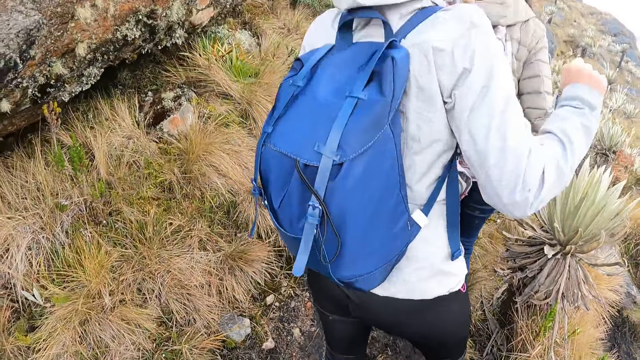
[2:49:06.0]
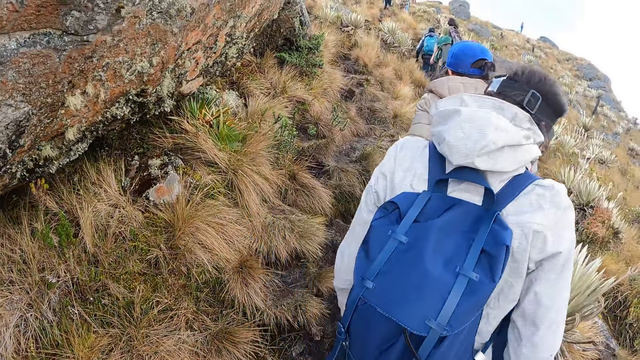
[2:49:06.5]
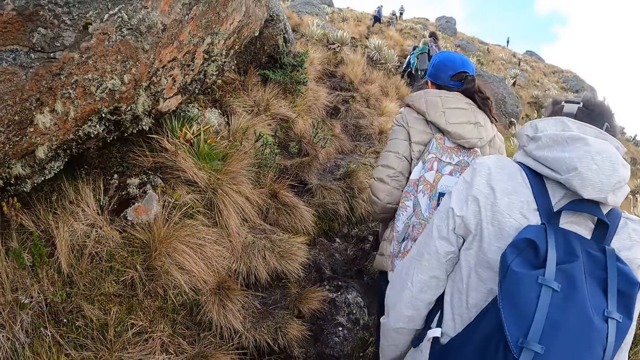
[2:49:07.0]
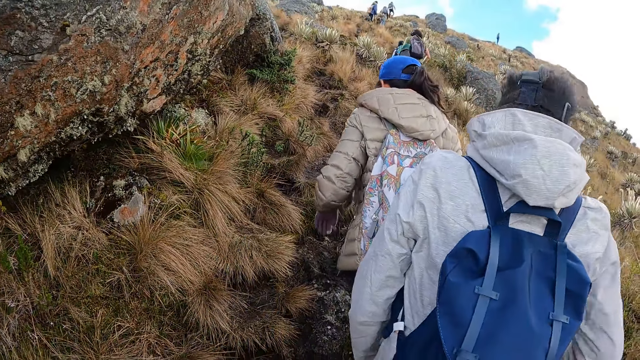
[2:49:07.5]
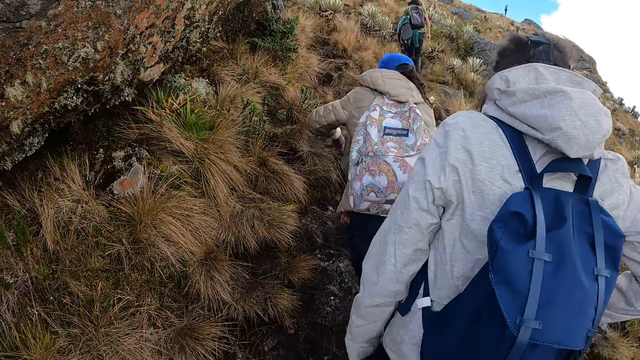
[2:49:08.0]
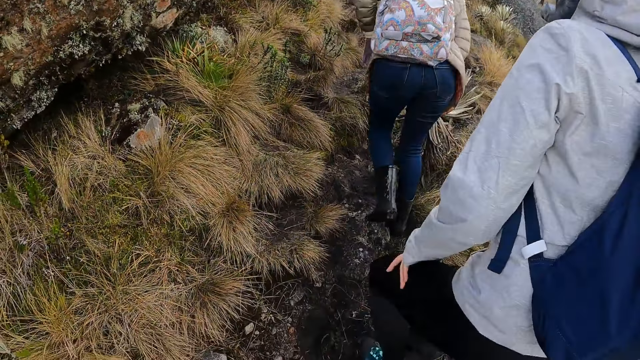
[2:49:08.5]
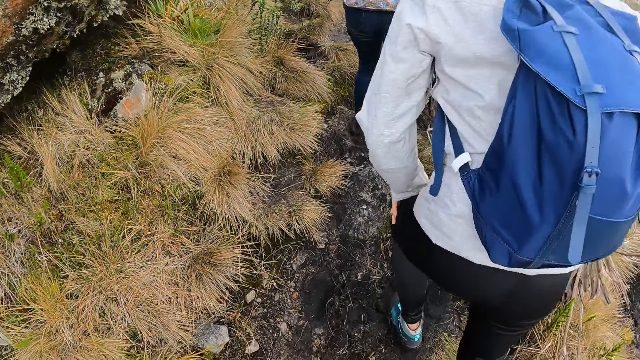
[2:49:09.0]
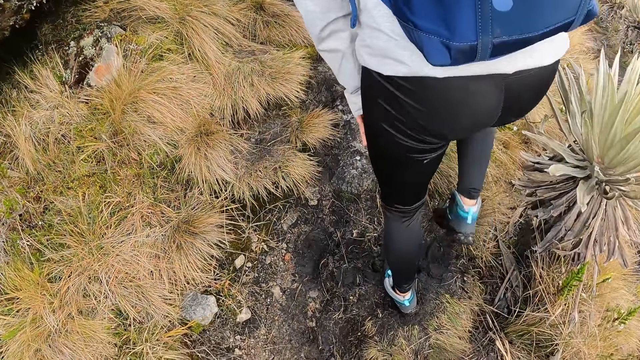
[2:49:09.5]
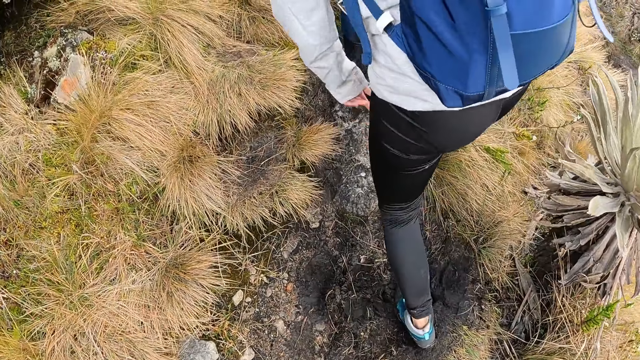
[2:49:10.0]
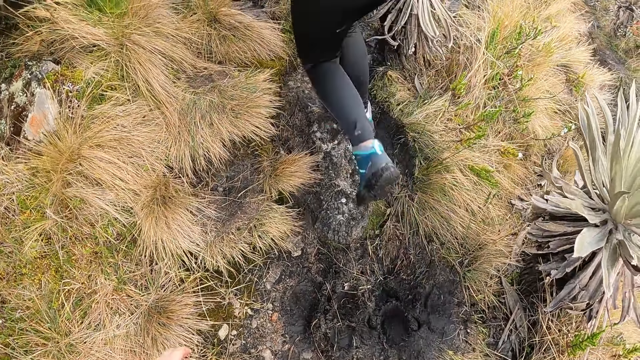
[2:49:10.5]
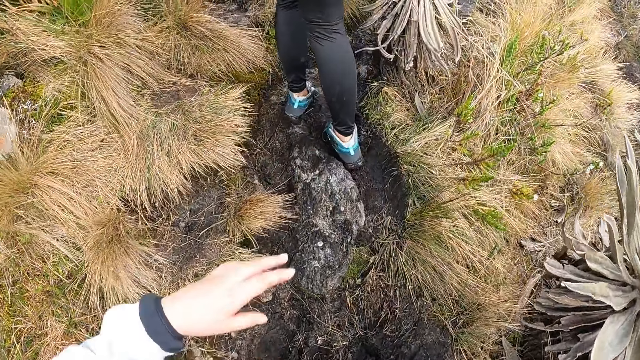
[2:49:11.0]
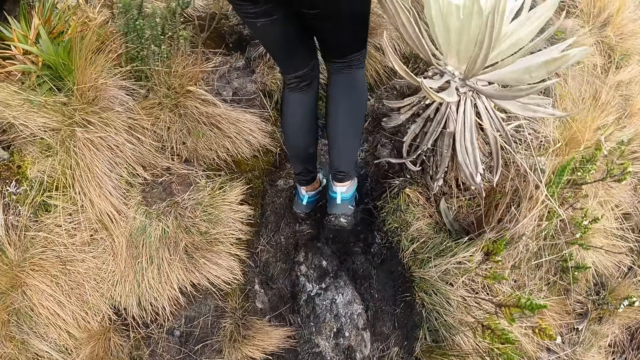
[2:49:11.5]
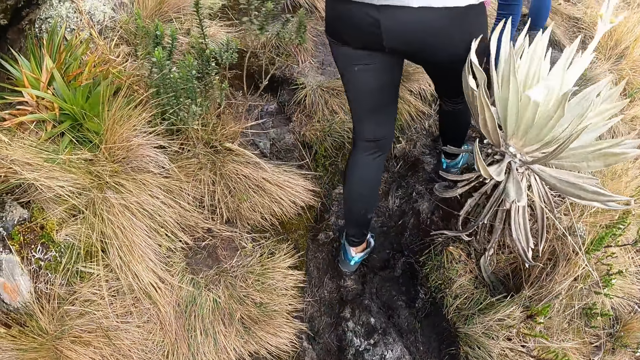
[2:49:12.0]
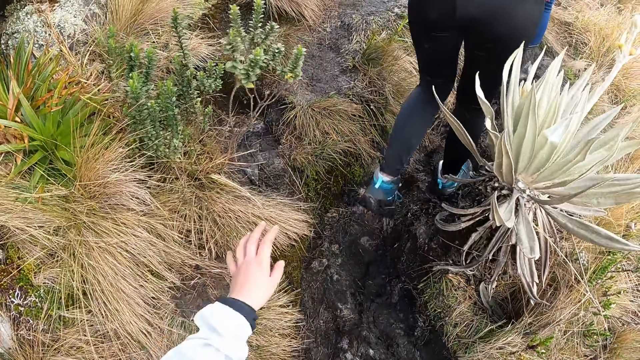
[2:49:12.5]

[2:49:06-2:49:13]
A man dances. The camera wearer walks on the field.

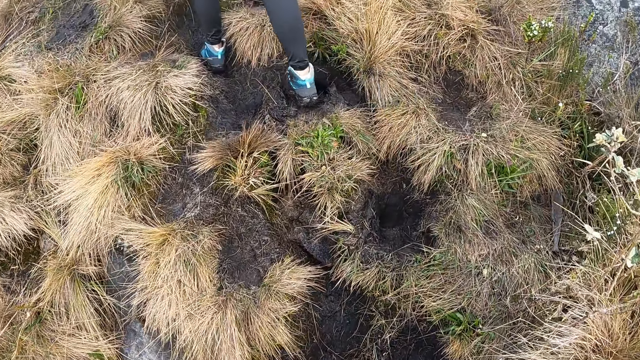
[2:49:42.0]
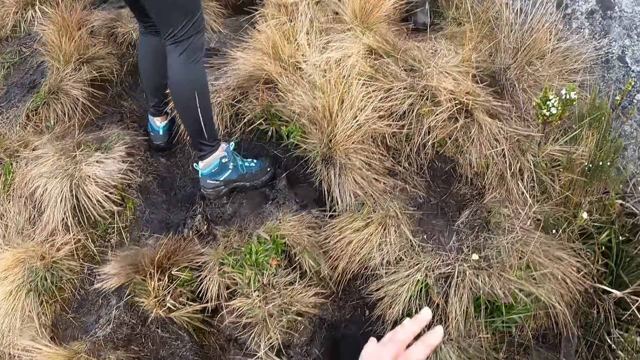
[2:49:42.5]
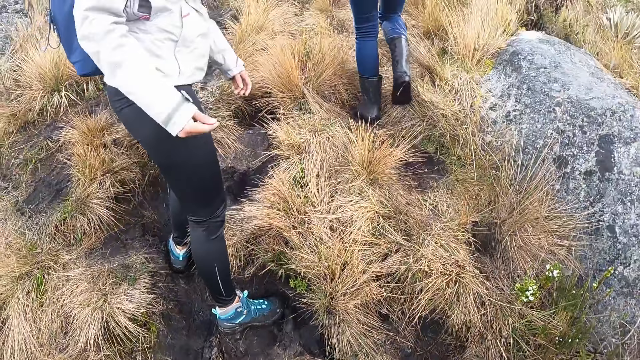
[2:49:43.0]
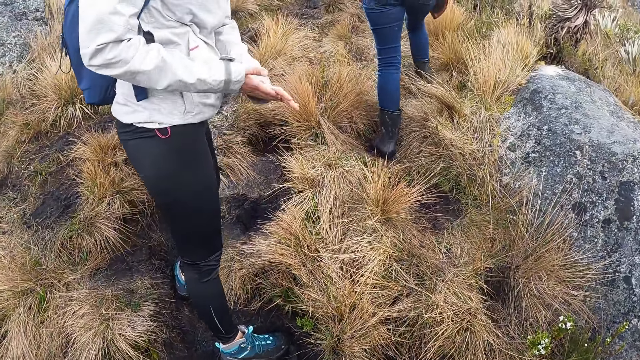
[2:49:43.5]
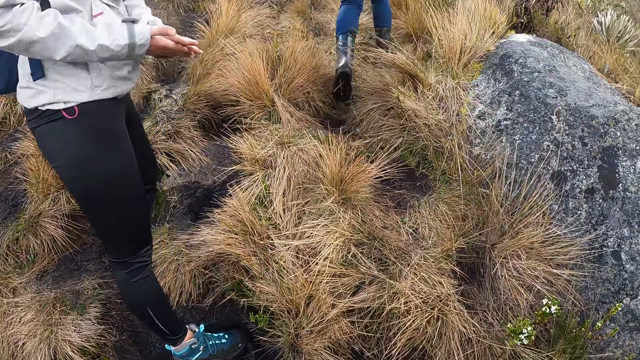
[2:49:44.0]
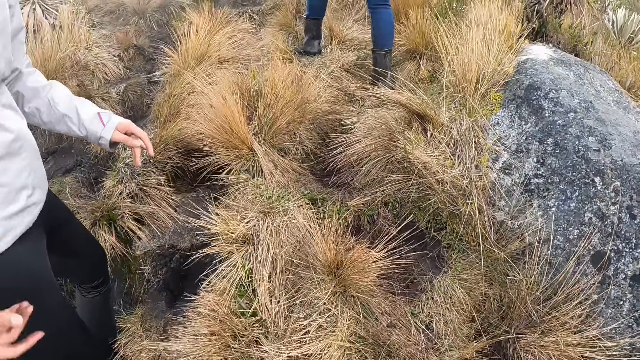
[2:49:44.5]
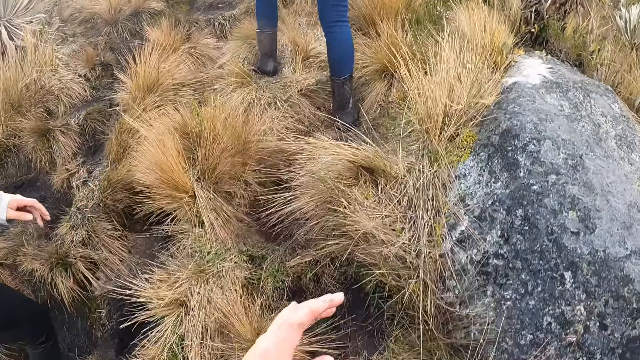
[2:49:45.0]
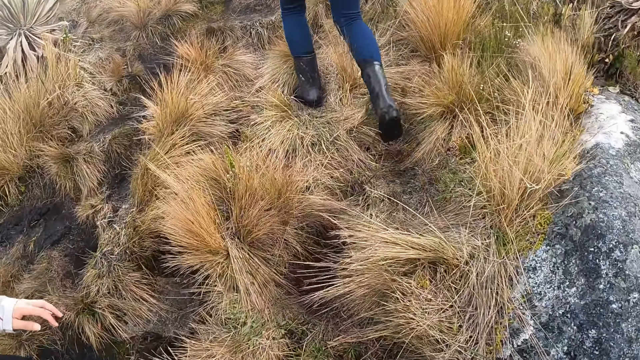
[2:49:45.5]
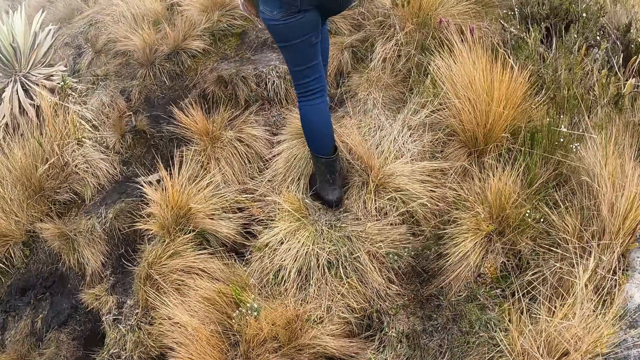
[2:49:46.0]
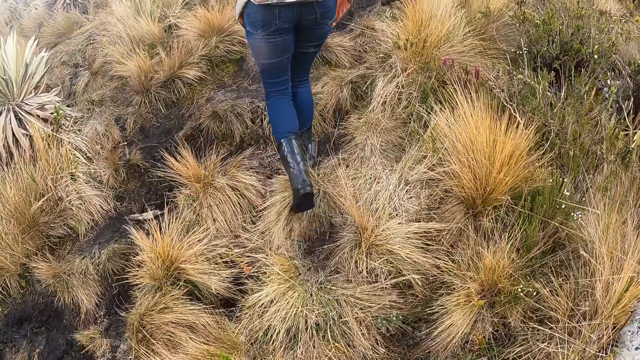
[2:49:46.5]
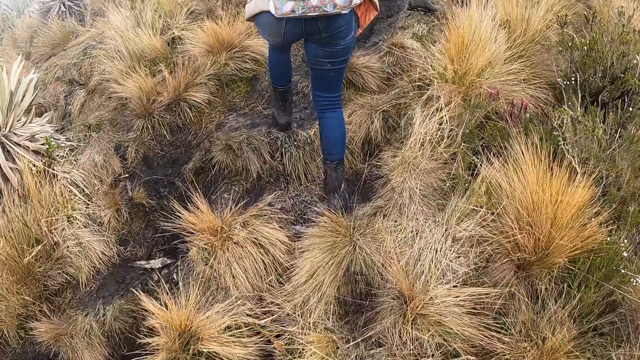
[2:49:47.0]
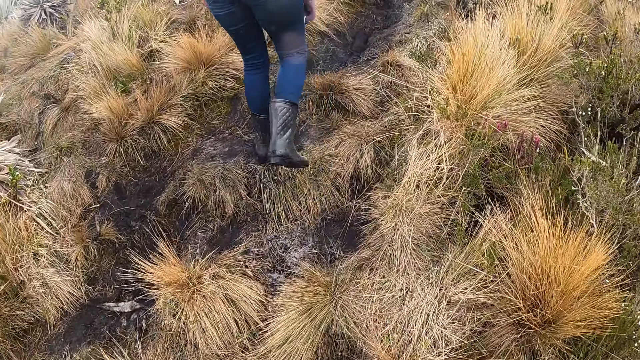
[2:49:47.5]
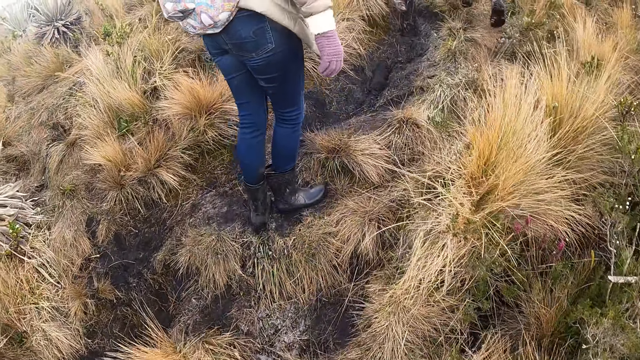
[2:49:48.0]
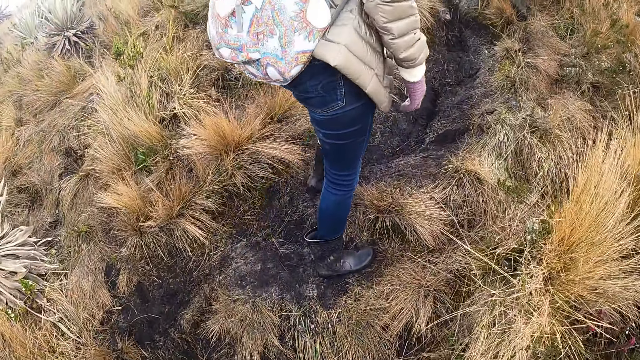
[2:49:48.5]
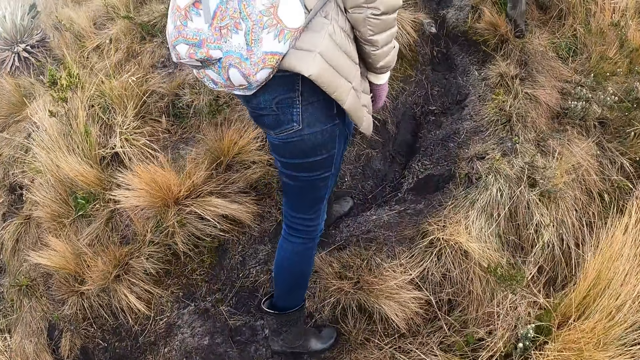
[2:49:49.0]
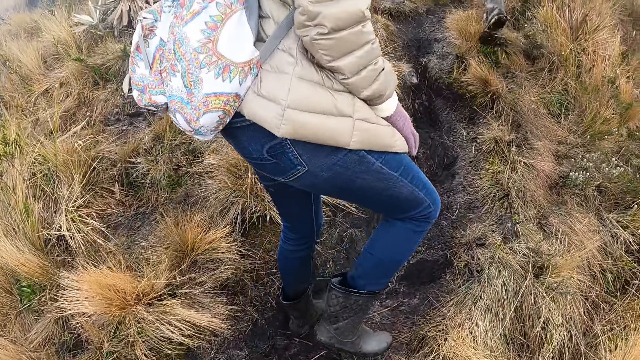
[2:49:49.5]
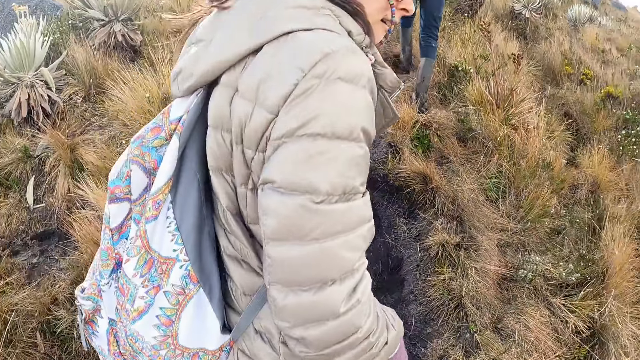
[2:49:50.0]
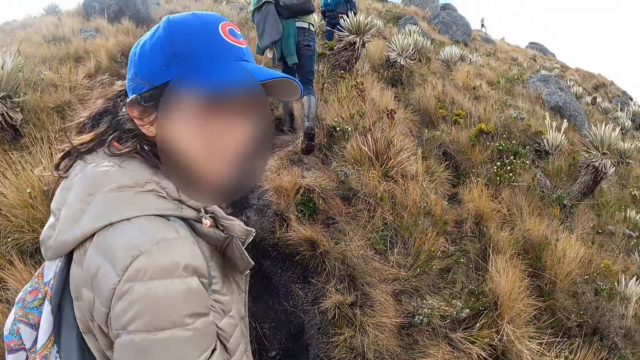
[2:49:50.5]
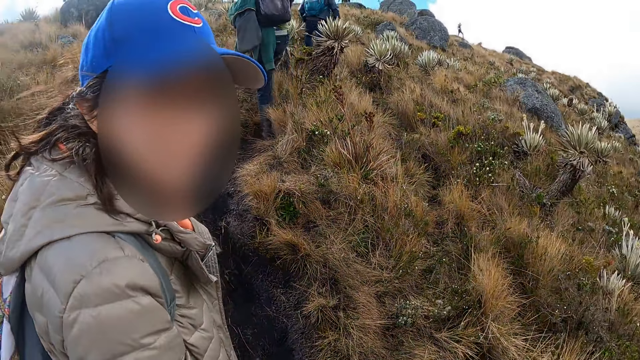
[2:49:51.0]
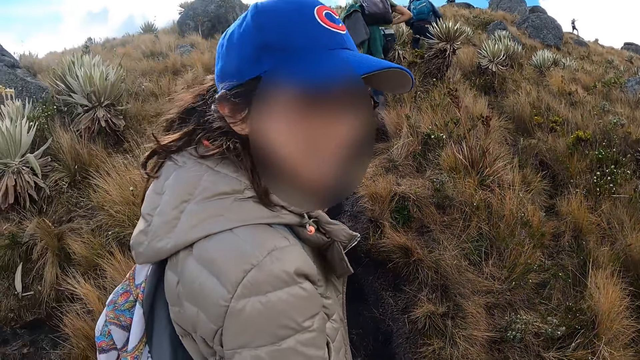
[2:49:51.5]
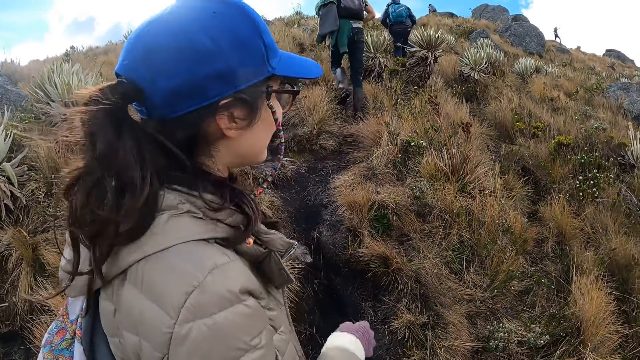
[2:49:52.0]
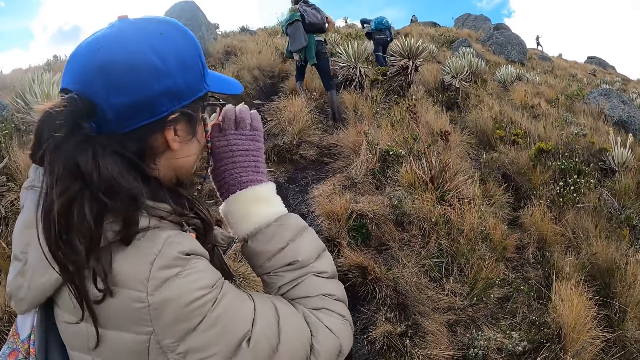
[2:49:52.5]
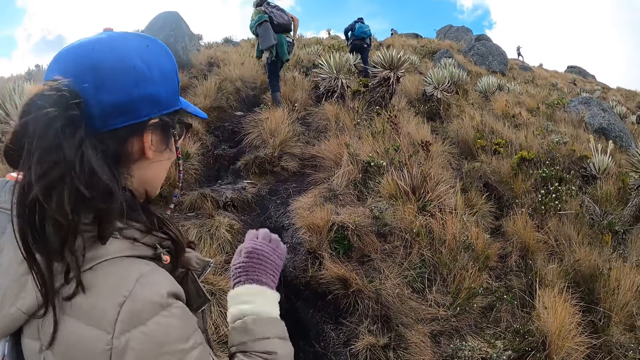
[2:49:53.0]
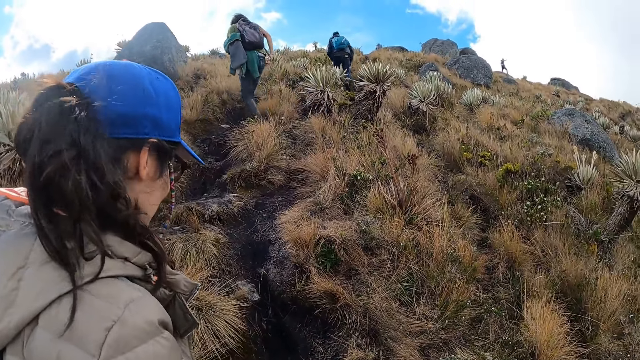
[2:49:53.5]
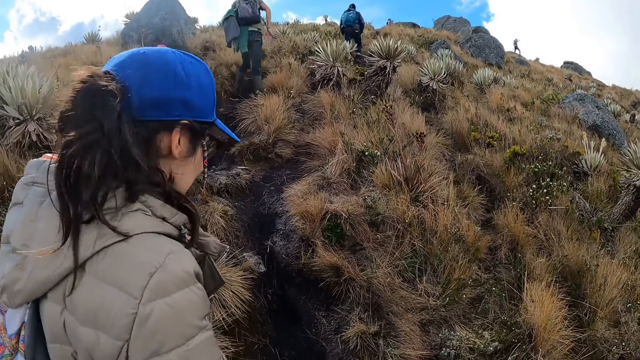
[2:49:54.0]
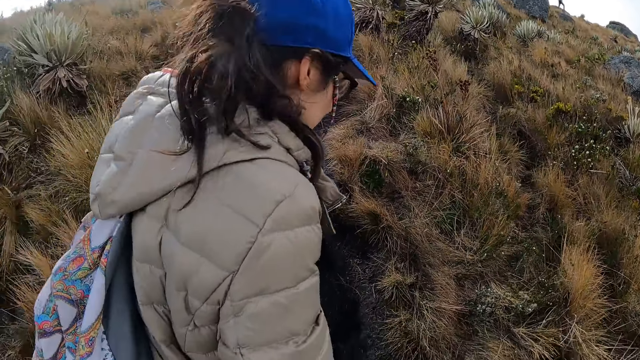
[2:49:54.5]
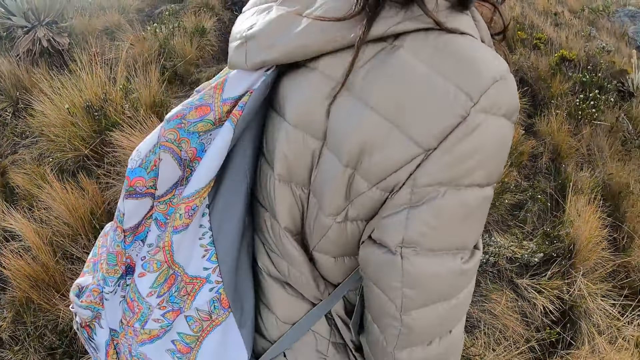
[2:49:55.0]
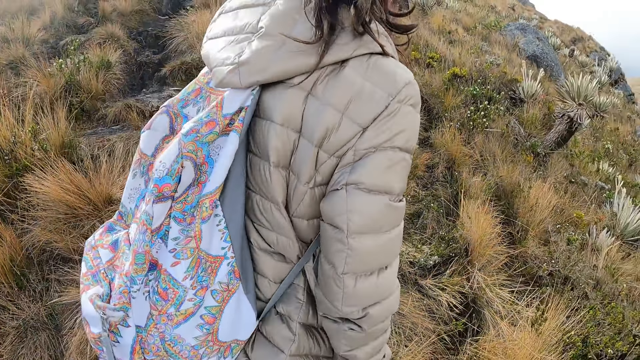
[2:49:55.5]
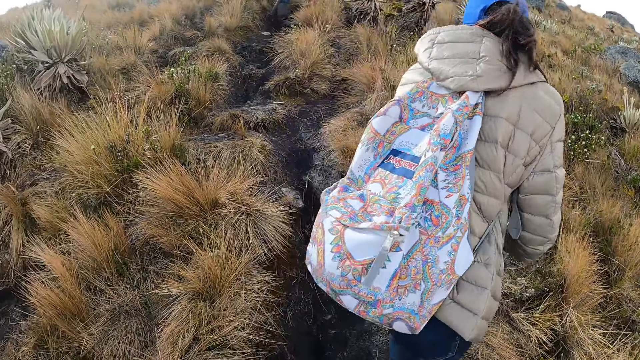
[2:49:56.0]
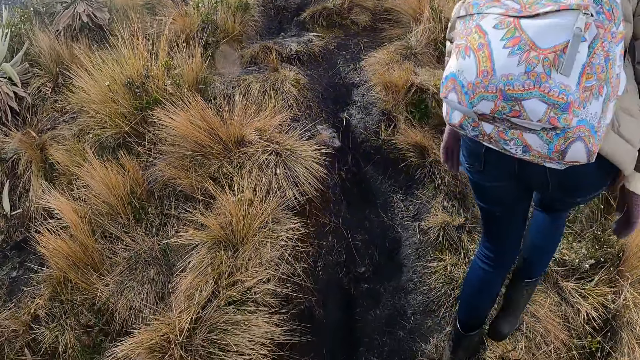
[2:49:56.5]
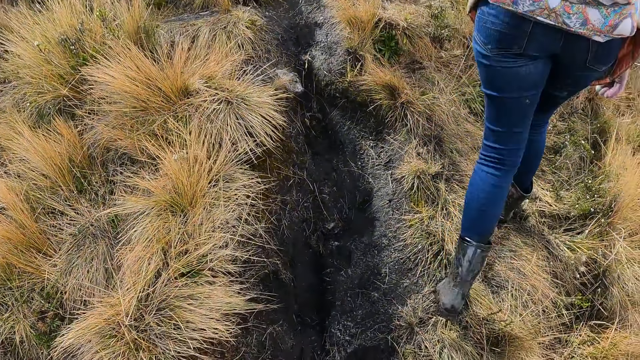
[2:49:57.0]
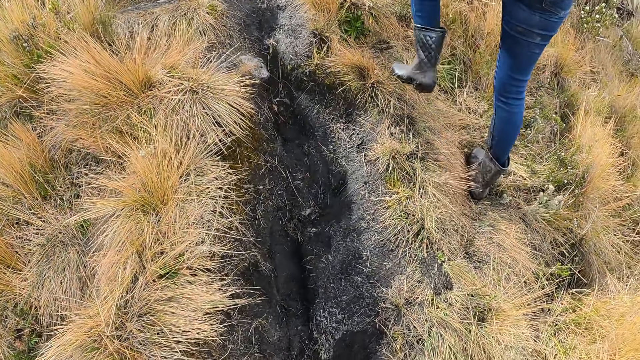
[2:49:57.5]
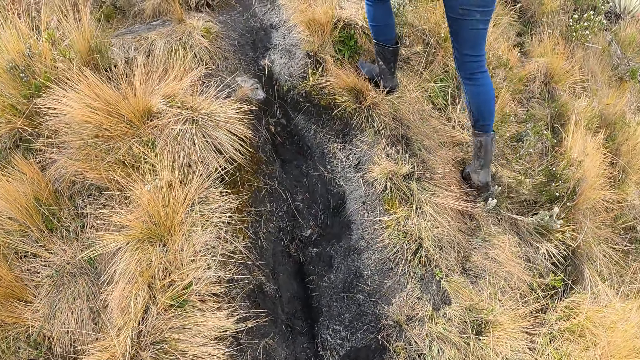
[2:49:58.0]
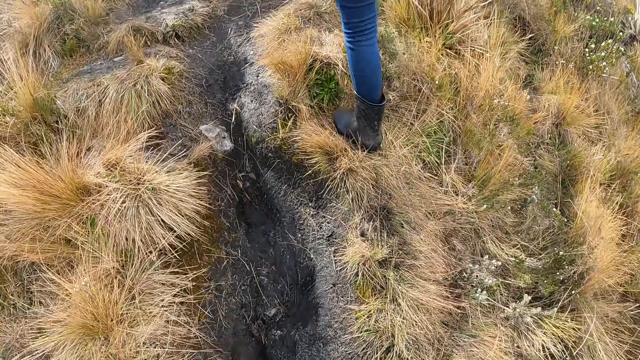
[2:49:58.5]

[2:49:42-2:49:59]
A woman dusts her hands together. The camera wearer walks on the field. They interact with another woman. They look at the second woman. The second woman adjusts her glasses with her right hand. The camera wearer walks on the field.
